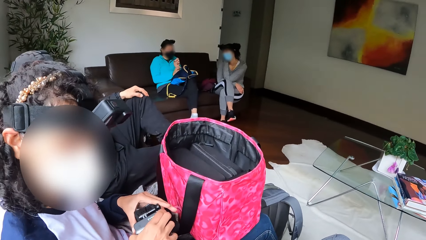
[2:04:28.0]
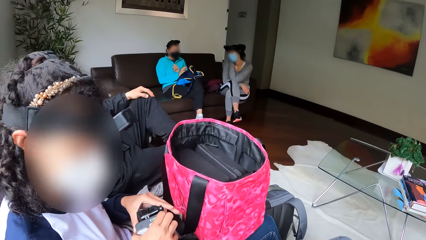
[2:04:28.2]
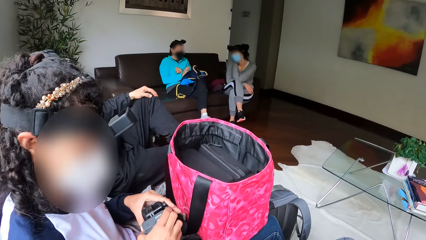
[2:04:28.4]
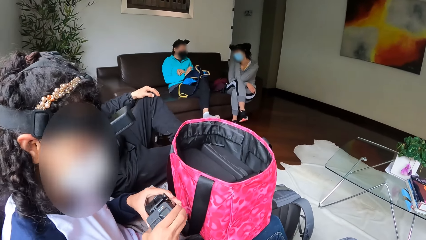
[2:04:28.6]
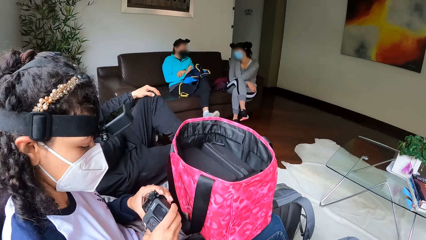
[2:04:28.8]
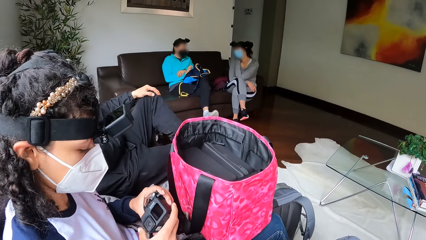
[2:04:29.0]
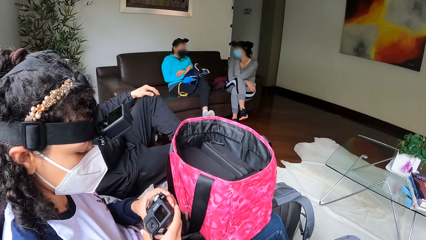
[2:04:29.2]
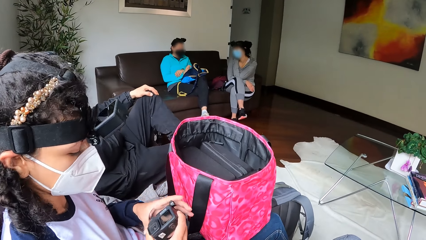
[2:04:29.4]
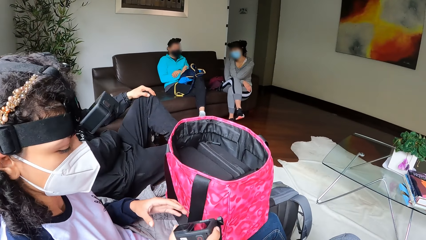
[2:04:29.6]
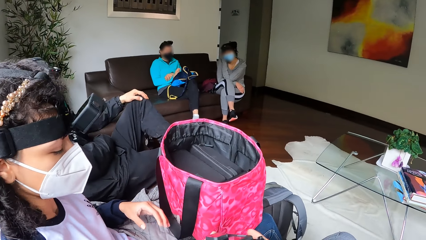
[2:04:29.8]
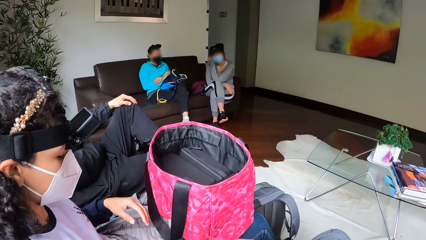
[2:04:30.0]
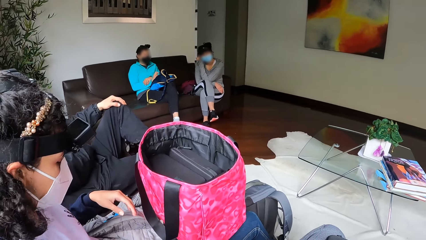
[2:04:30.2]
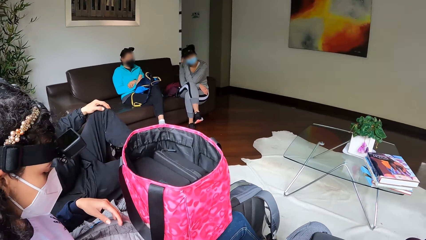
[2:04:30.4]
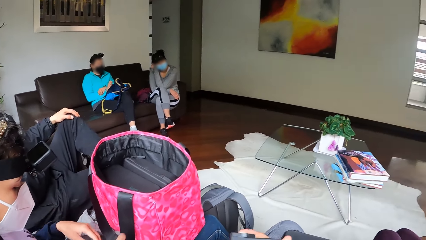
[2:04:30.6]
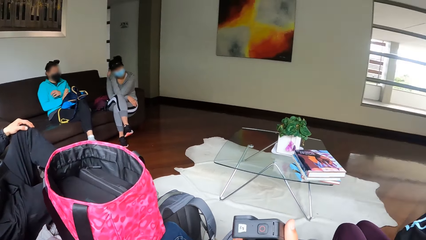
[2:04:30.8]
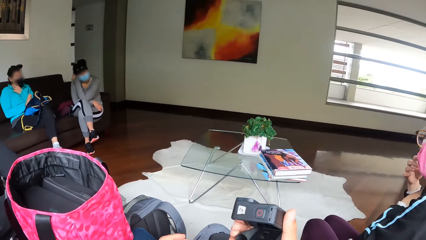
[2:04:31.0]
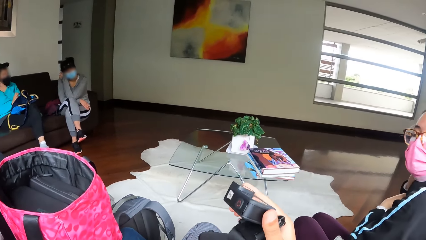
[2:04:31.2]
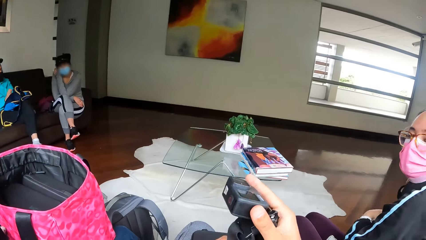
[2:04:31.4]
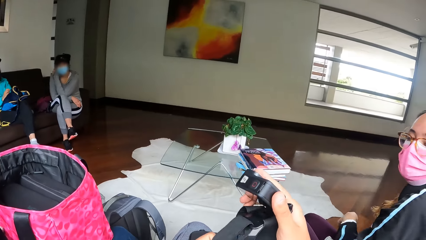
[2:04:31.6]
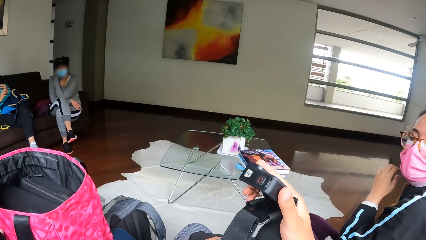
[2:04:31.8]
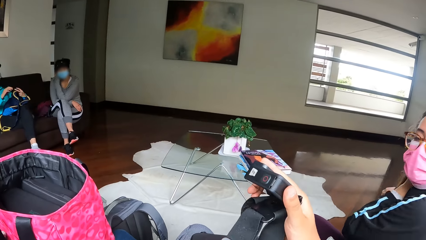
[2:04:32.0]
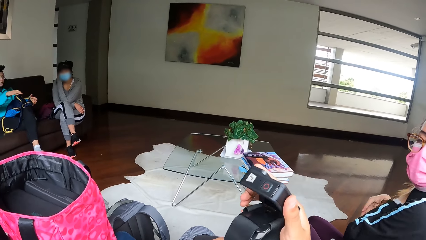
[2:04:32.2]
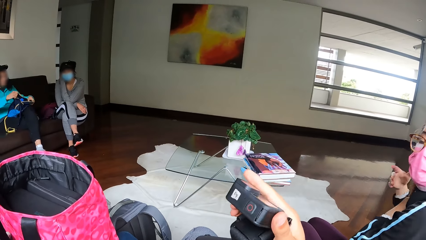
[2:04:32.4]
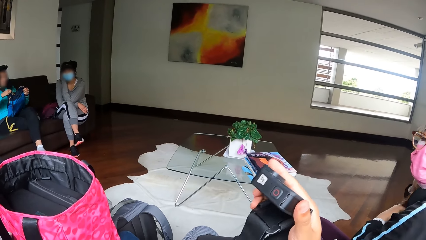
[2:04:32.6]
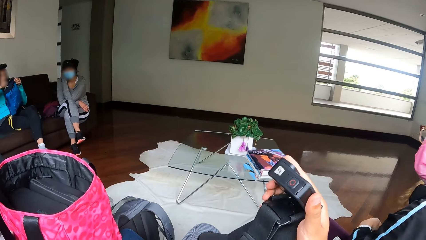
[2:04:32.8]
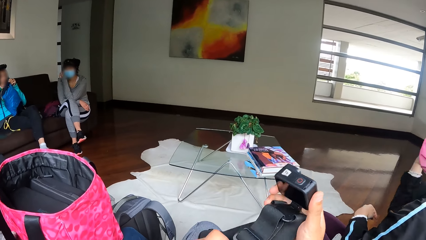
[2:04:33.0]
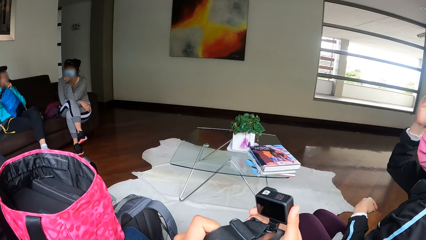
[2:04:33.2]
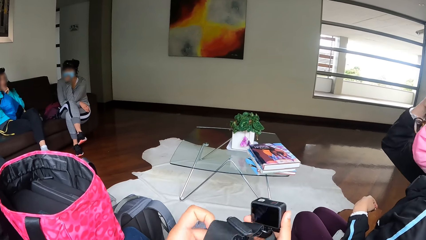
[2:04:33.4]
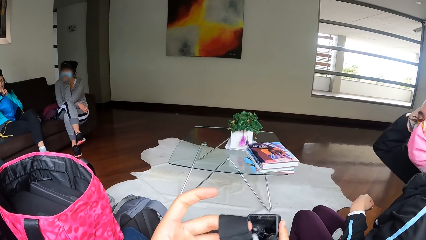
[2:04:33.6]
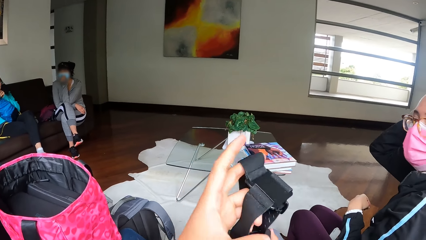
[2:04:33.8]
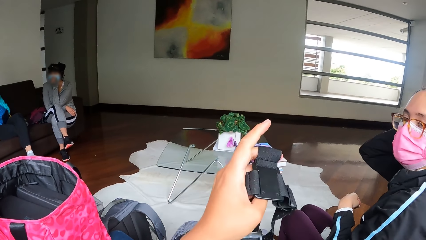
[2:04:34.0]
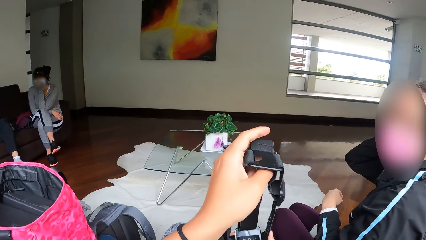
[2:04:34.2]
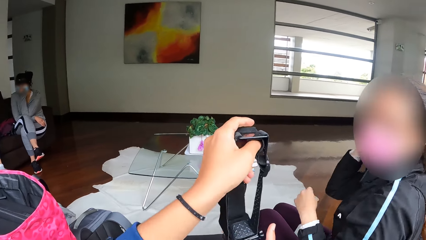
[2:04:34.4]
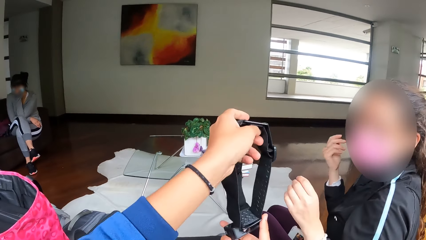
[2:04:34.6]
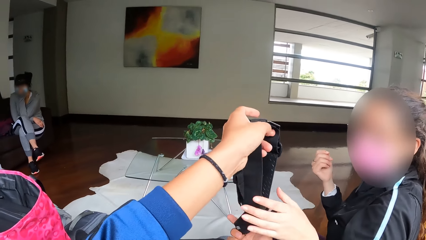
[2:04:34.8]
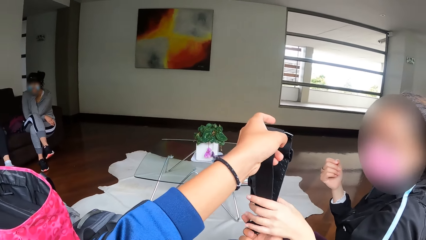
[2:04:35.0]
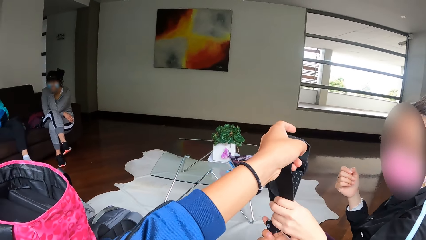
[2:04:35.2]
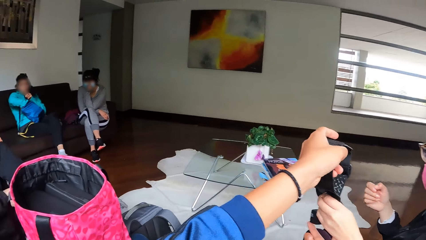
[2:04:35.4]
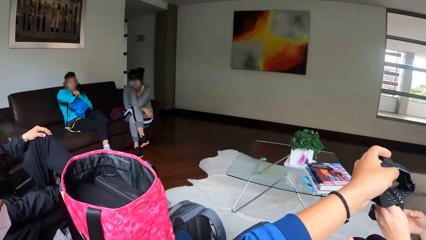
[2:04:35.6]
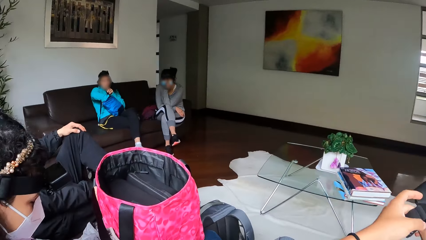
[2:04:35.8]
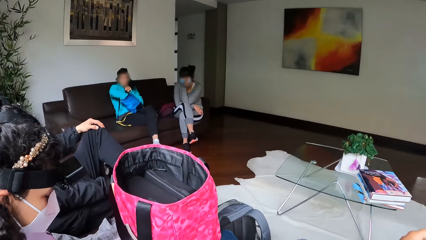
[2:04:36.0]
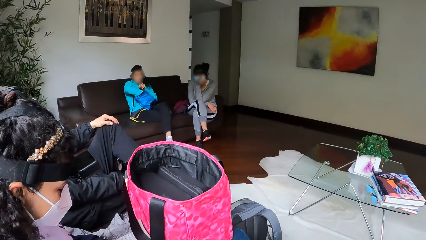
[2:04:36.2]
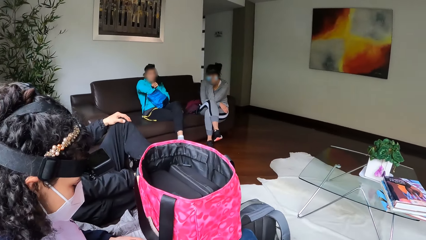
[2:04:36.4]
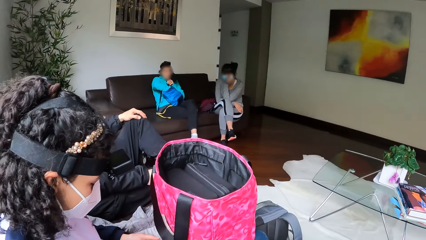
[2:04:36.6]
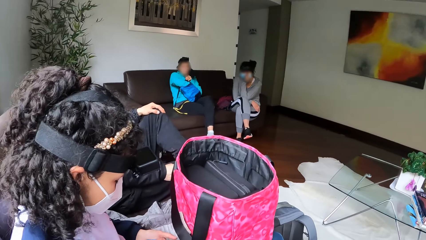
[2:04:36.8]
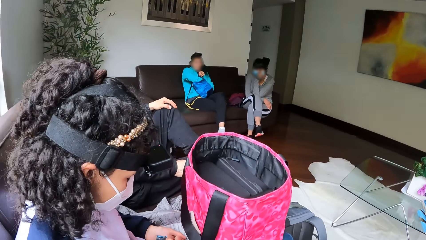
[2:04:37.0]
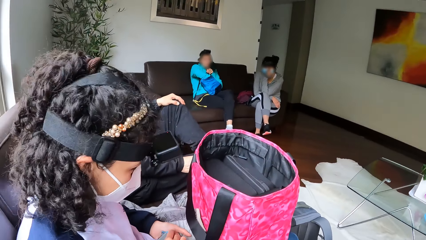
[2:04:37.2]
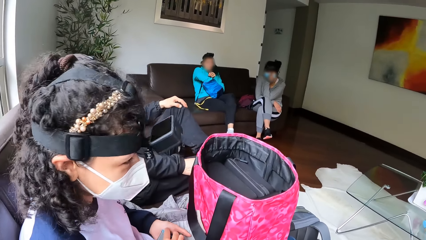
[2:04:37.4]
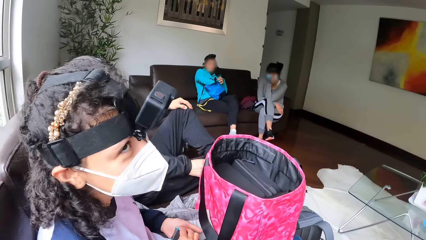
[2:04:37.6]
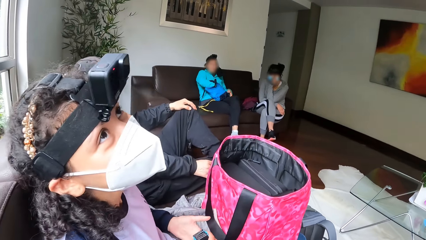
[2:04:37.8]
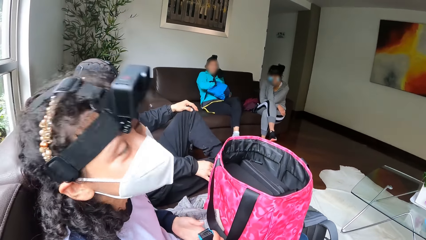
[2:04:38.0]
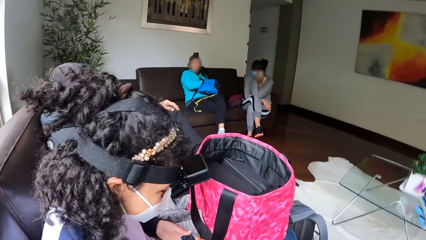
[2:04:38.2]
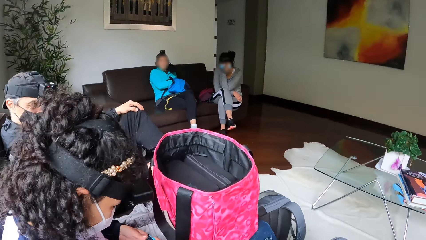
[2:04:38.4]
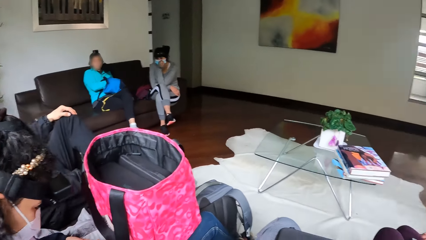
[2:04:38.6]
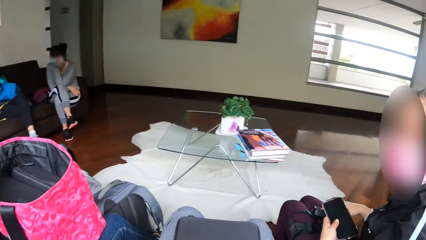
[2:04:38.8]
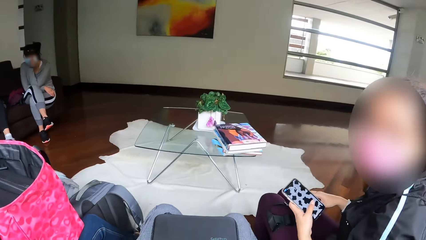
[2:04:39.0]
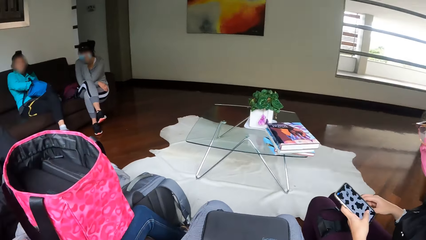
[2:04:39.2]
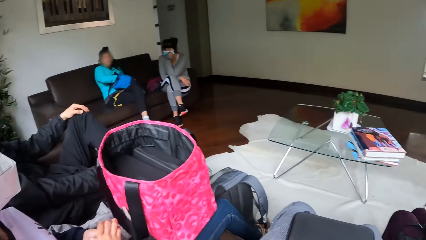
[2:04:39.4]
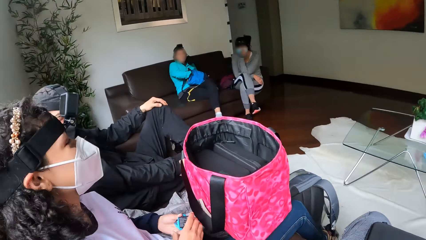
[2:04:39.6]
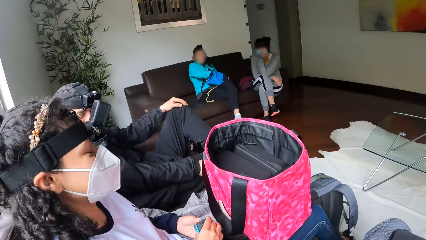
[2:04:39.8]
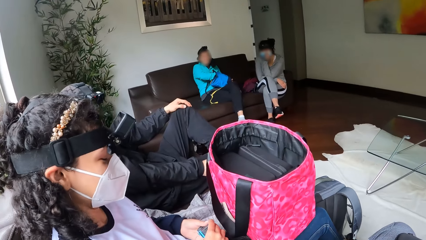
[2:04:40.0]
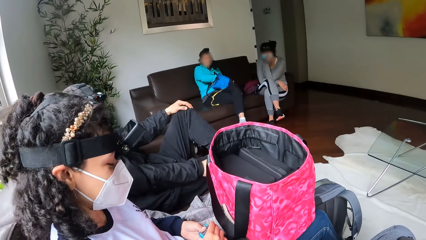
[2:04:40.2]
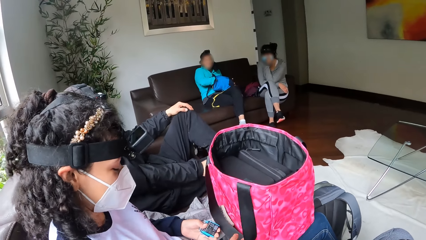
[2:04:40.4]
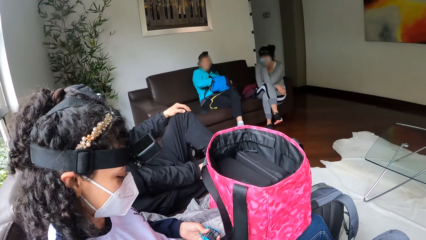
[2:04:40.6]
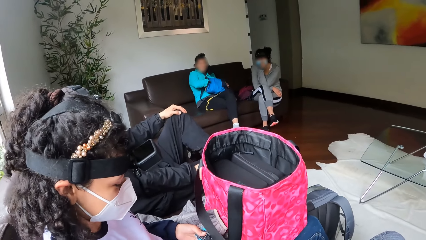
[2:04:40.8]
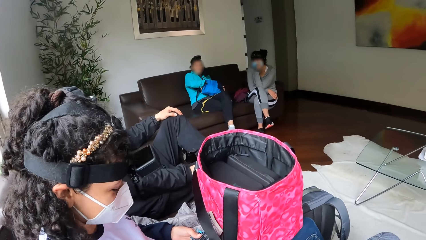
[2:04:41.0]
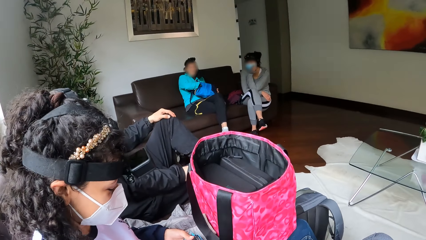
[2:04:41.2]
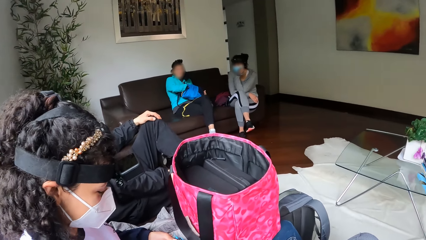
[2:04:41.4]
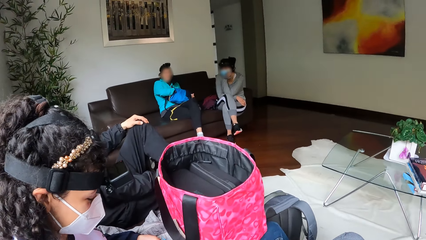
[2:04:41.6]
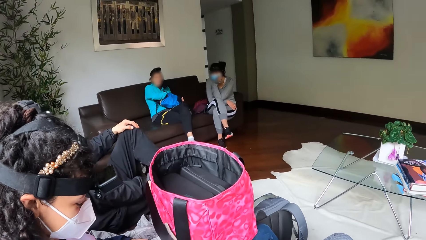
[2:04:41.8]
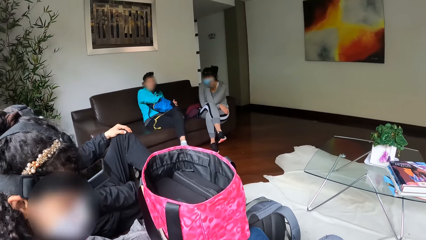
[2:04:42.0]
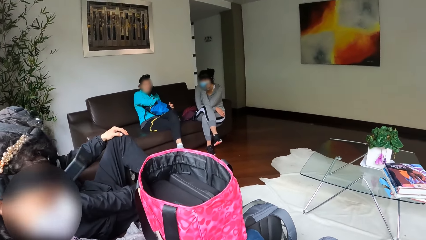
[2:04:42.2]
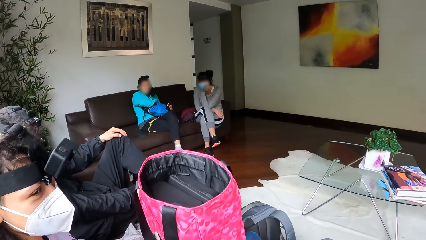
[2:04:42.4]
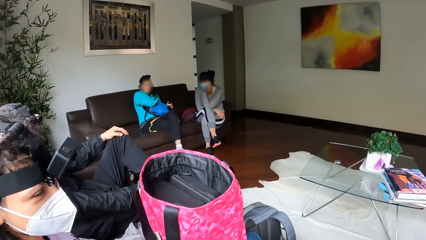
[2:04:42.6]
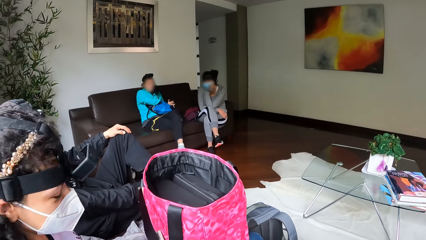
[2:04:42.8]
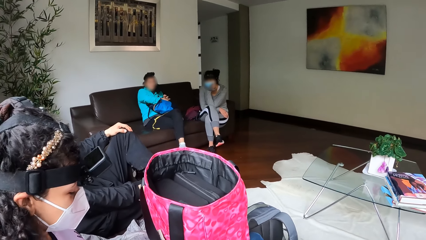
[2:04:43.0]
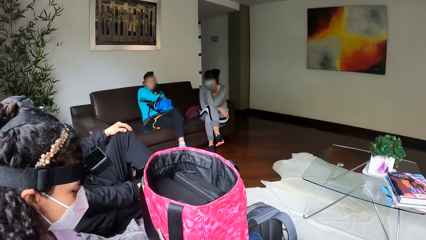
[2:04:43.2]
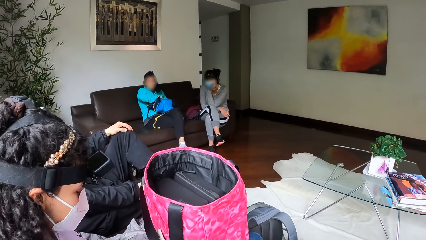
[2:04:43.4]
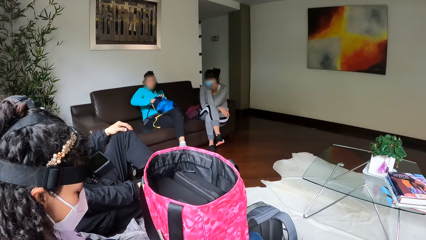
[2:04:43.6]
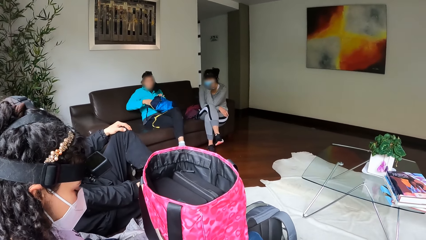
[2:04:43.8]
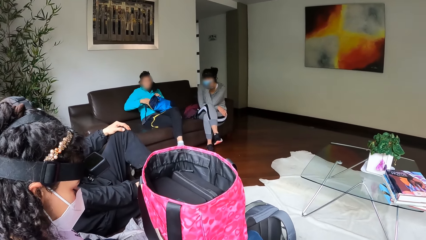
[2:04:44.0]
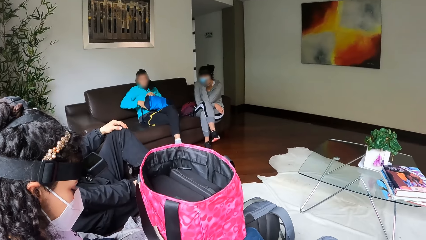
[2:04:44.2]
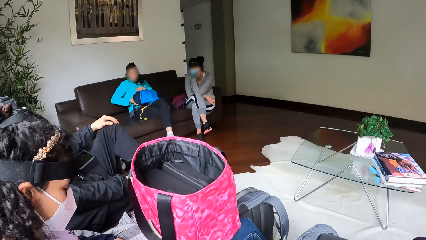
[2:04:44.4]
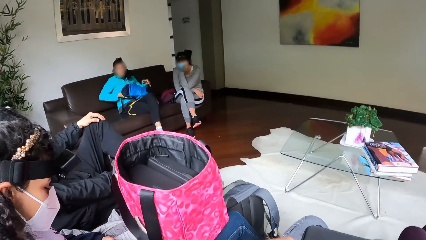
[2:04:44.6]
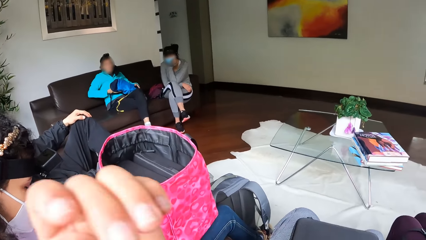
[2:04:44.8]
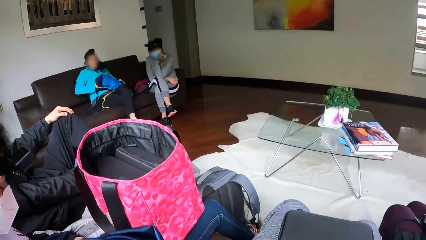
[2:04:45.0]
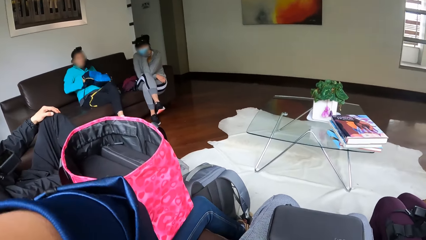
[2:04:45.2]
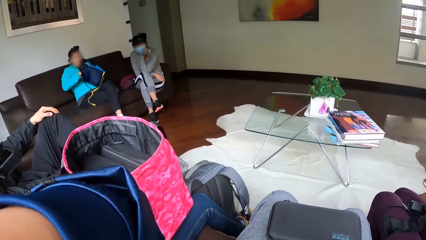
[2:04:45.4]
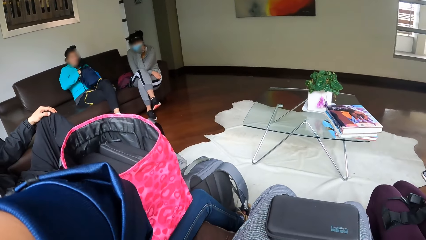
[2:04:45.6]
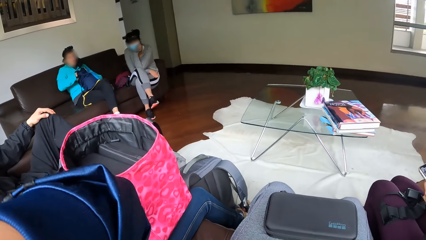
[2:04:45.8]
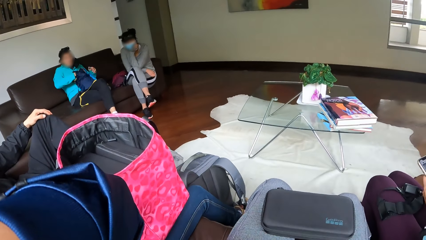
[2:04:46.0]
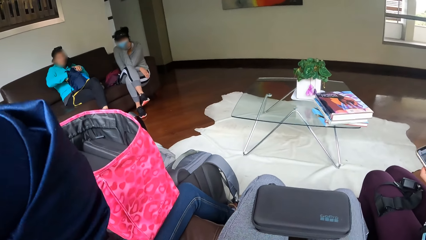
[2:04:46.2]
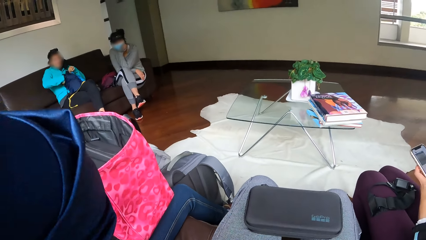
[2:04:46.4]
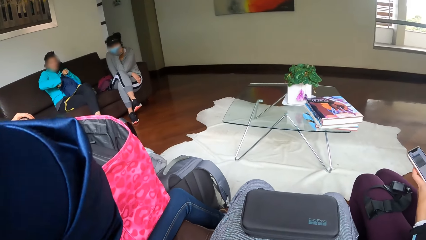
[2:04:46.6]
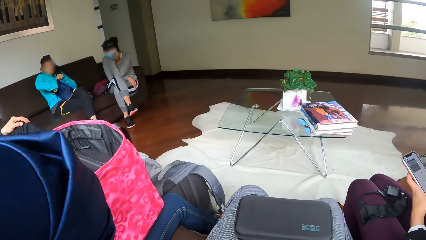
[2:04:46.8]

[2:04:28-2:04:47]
A woman passes the camera to the camera wearer. The camera wearer interacts with a lady. They stare at the camera. Another woman opens the bag on her lap. A second lady touches the hair. The camera wearer interacts with the second lady. The second lady takes the camera with the left hand. The camera wearer passes the camera to the second lady. They interact with the first lady. The second lady operates a mobile phone with both hands. The second woman inserts her right hand in the bag. The camera wearer touches something.
